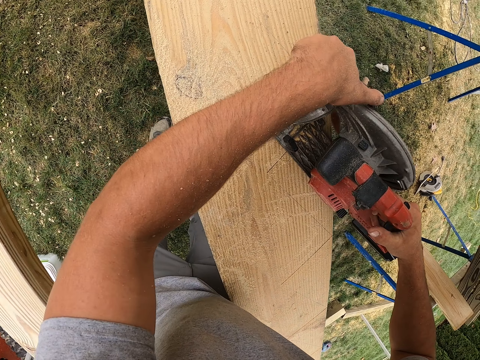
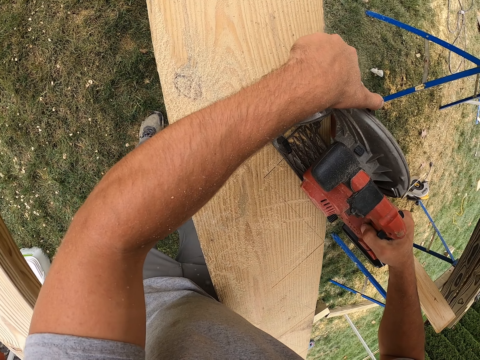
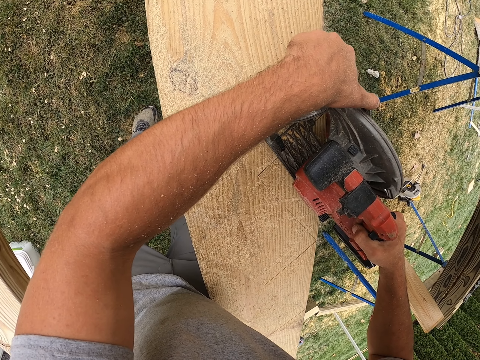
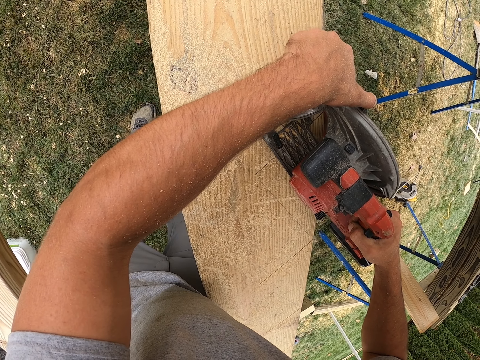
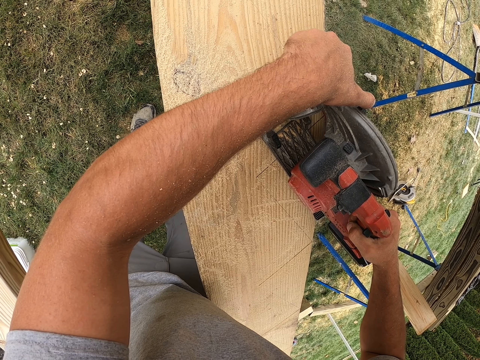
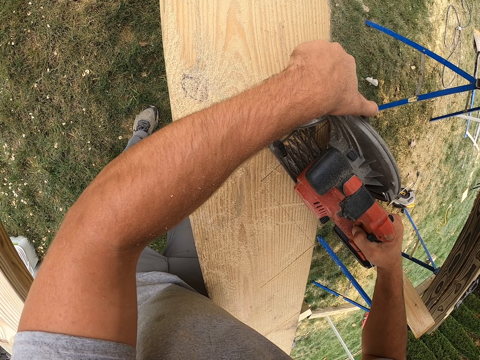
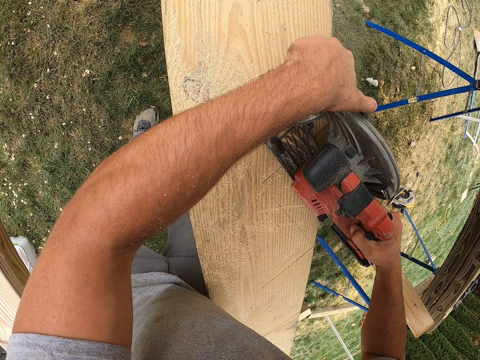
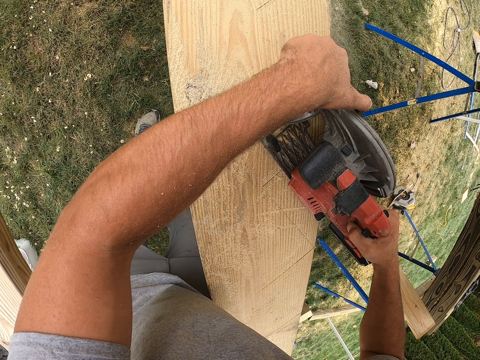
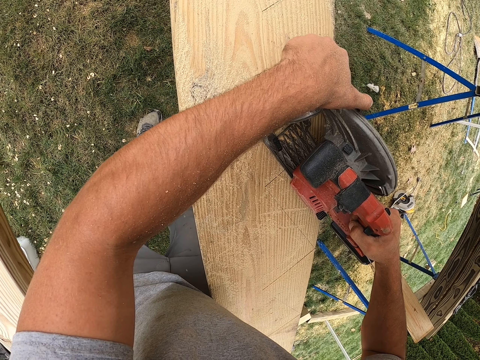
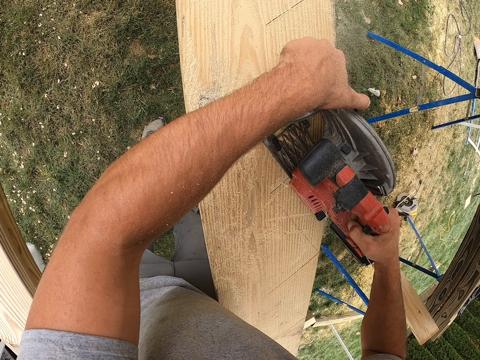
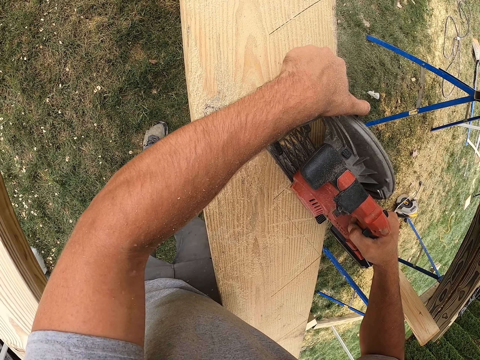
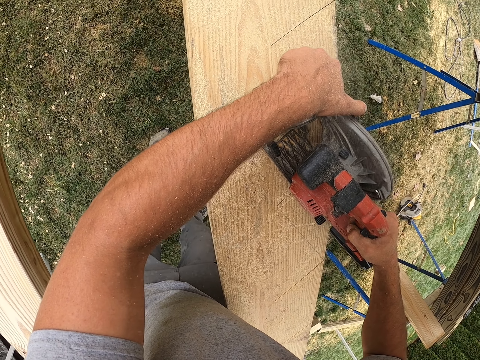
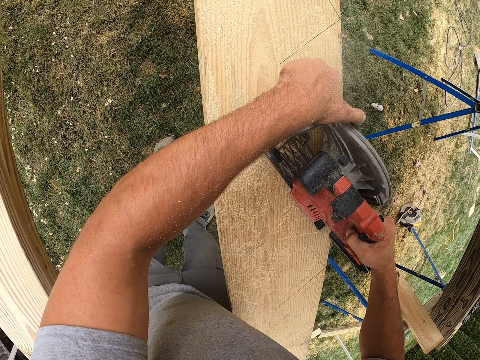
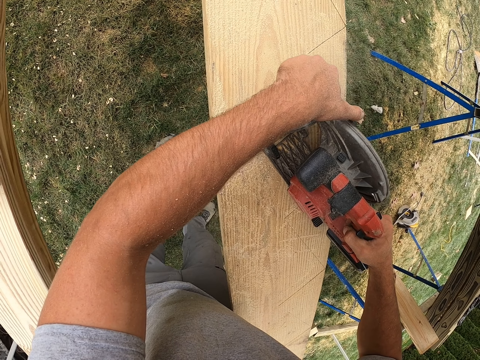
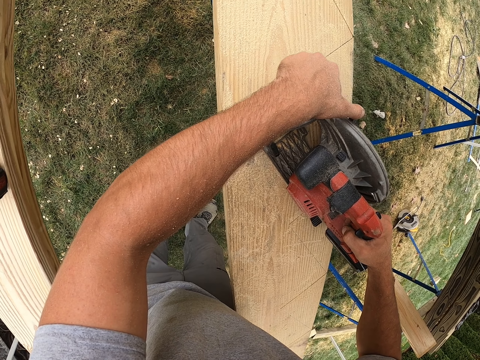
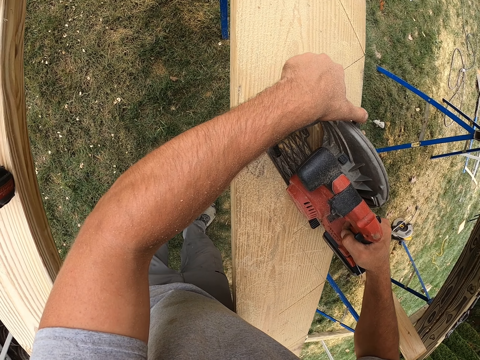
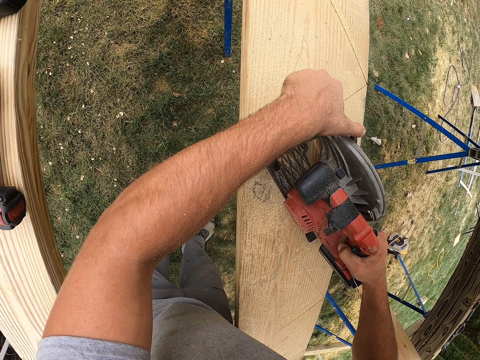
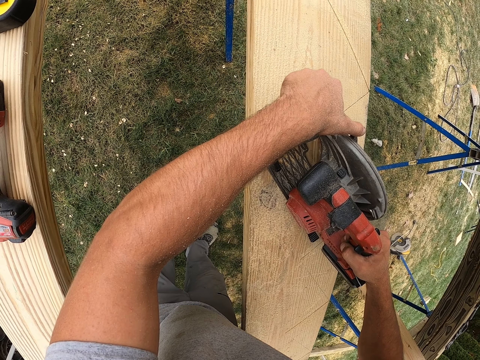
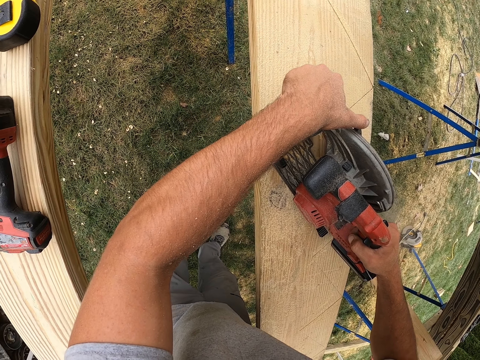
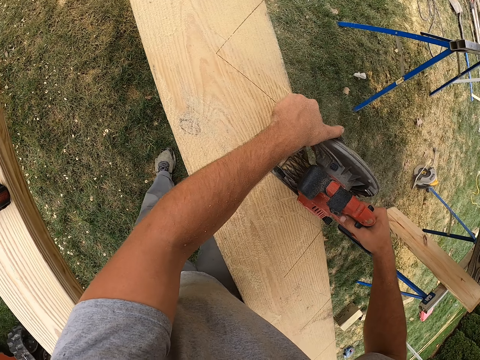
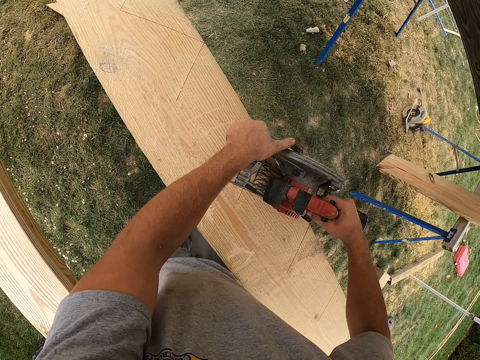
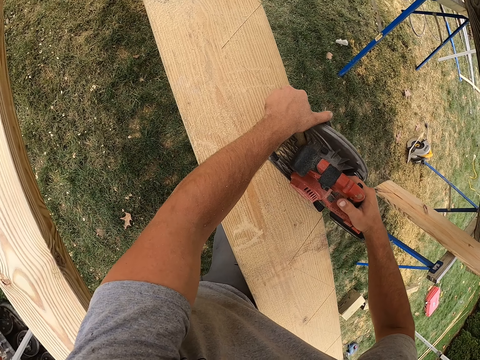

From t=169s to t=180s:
The camera wearer pulls the power trigger and cuts the wood using a jigsaw. They cut the wood using the jigsaw again.

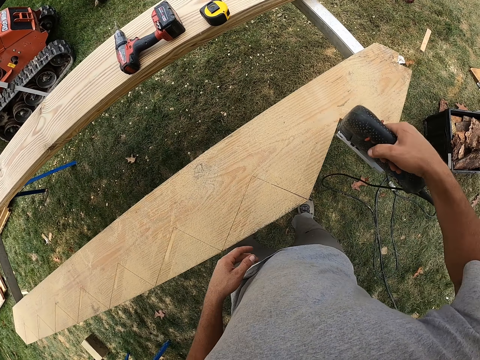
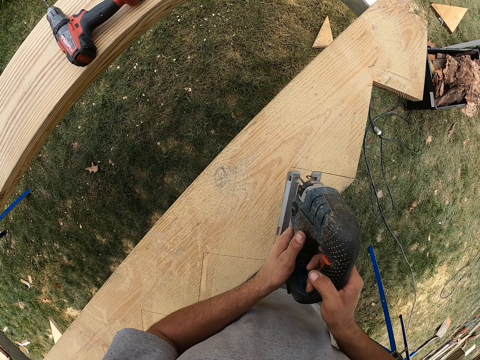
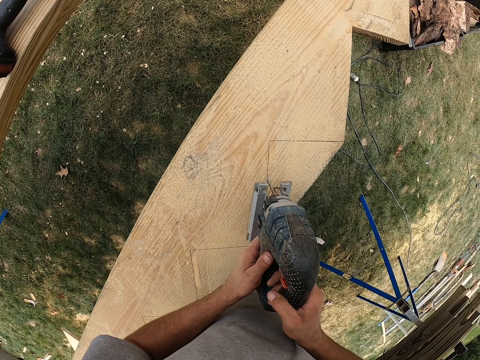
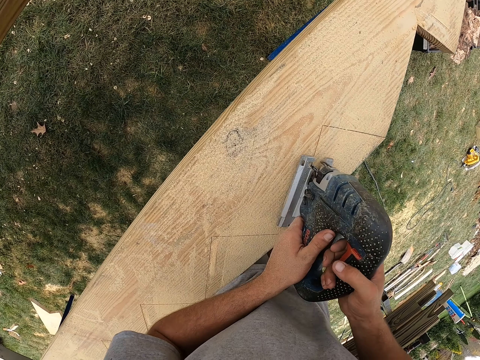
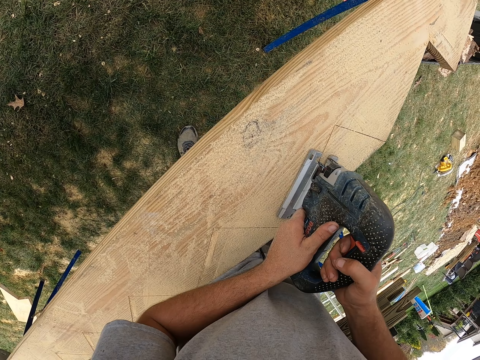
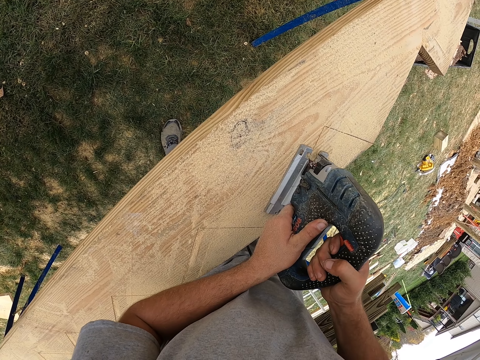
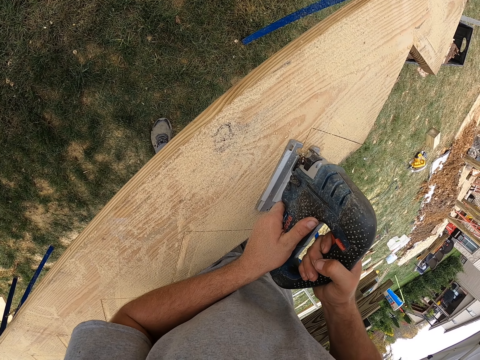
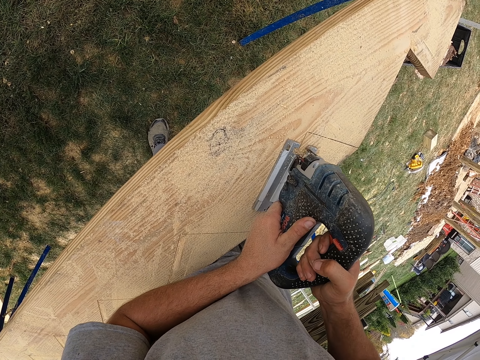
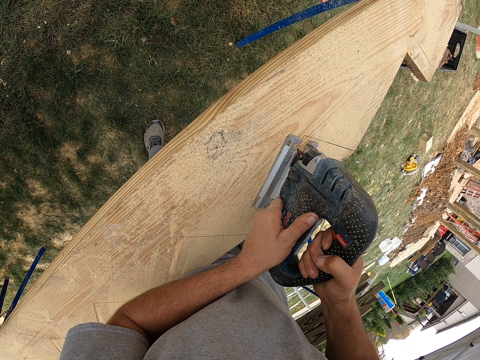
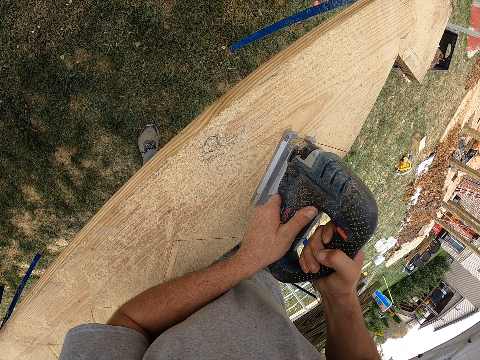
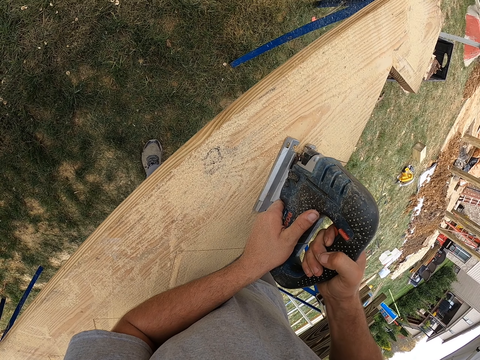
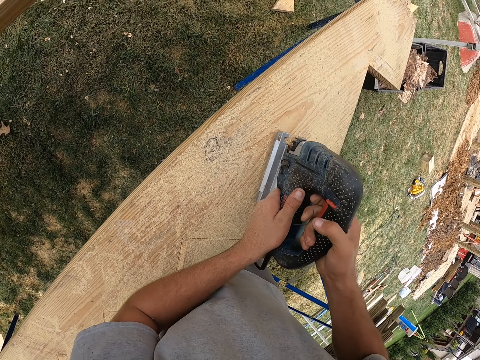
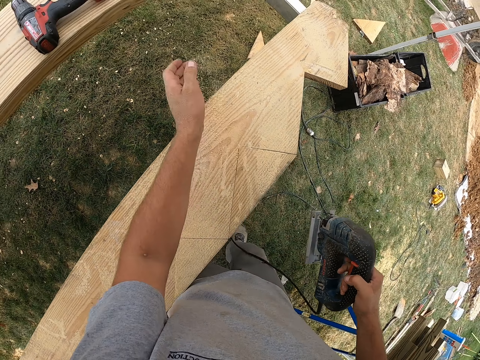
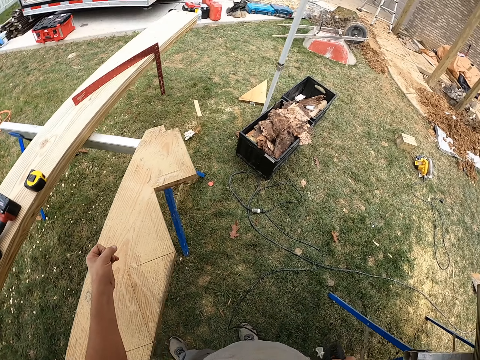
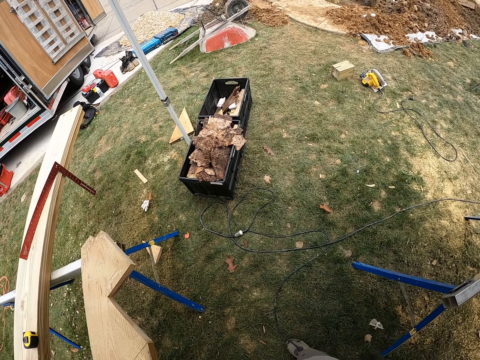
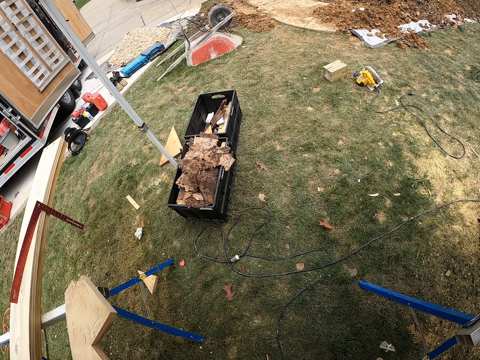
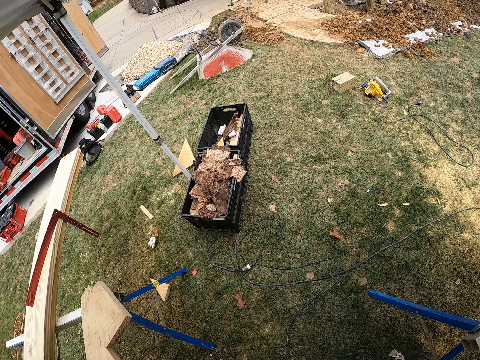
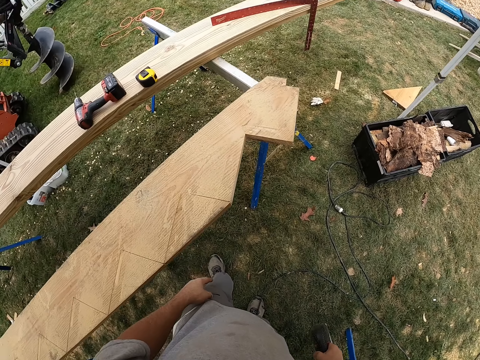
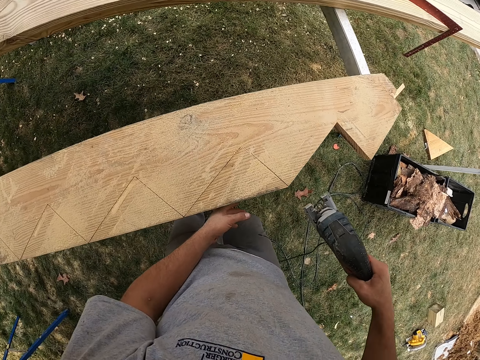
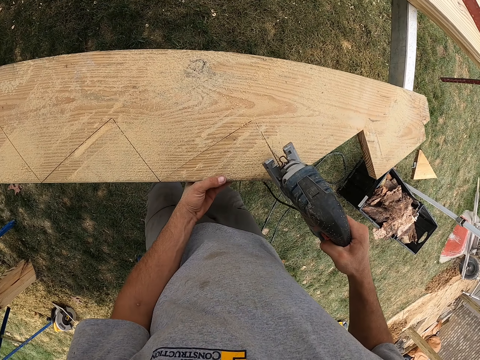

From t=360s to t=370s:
The camera wearer cuts wood with a jigsaw. They lift a wood cutter, wipe the wood with a hand, look around, and look at the crates.

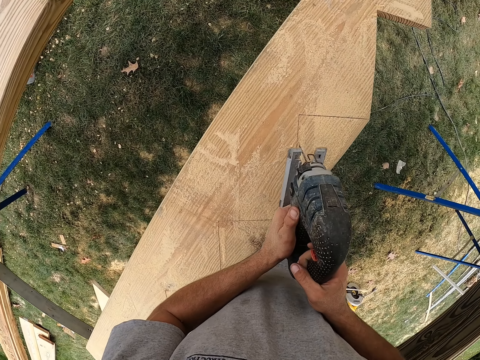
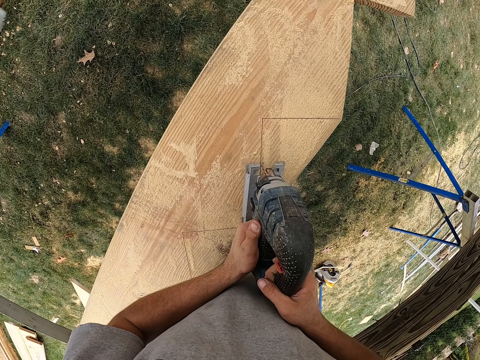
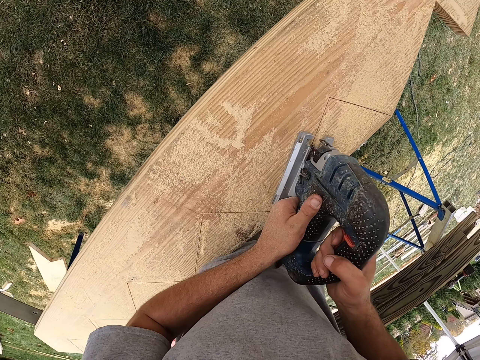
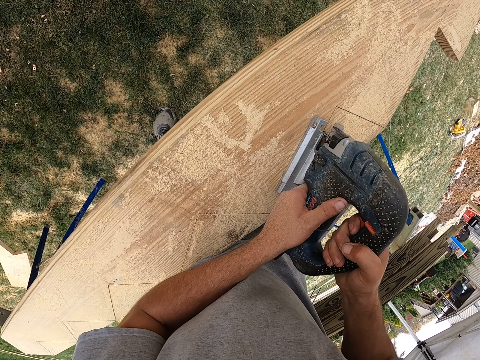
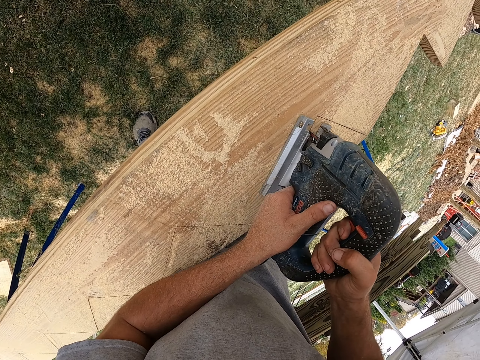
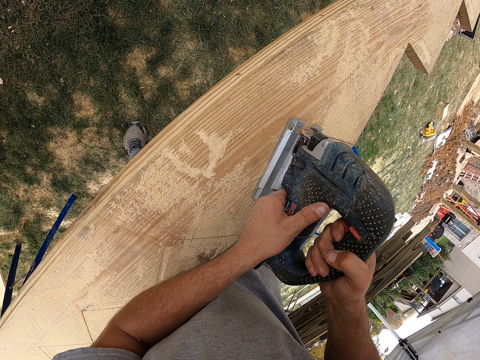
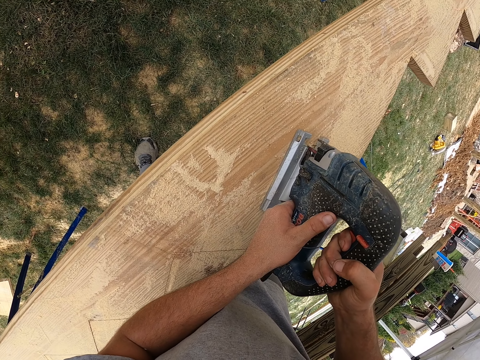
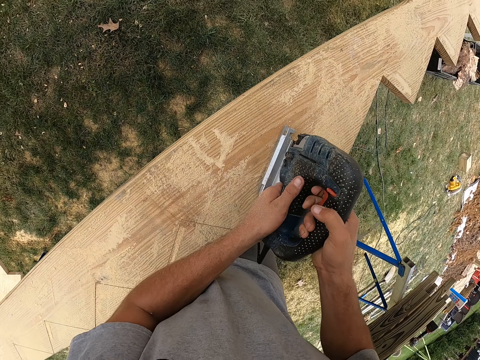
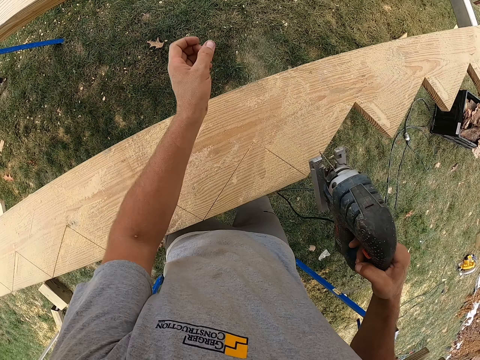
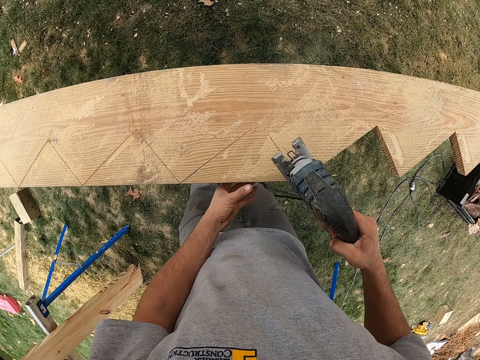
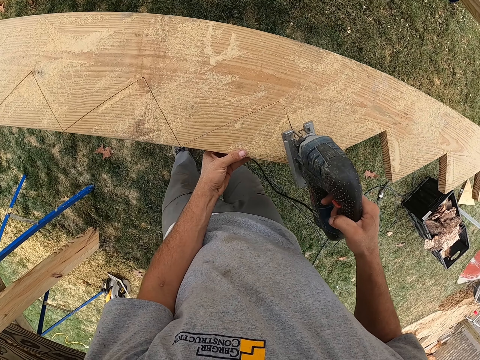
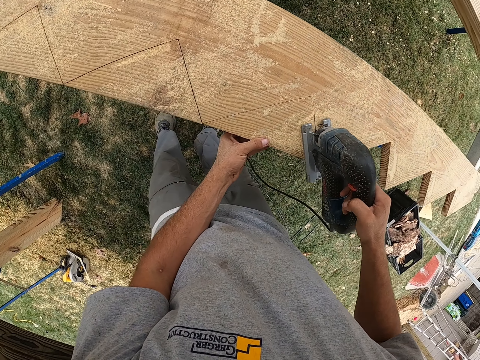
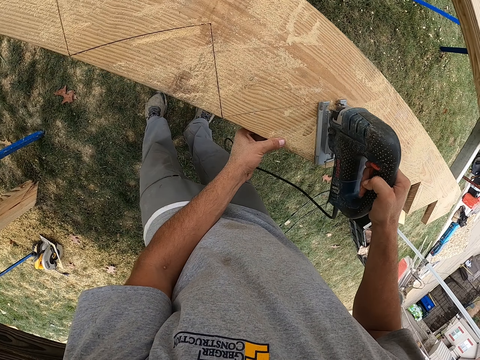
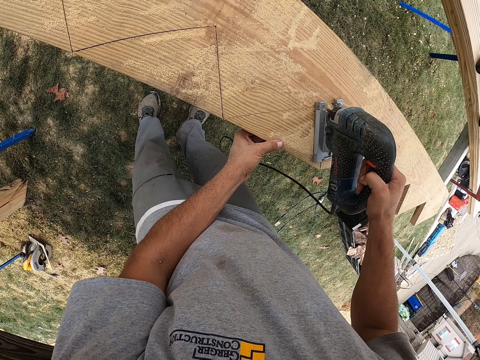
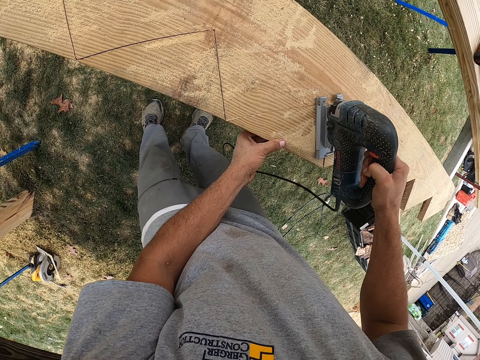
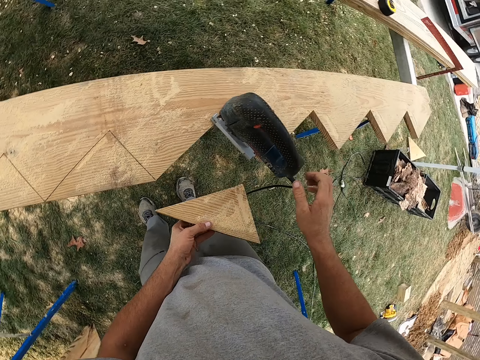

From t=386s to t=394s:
The camera wearer cuts wood with a jigsaw. They wipe the wood with a hand. They lift a wood cutter. They cut the wood with the jigsaw. They pick up the wood.
